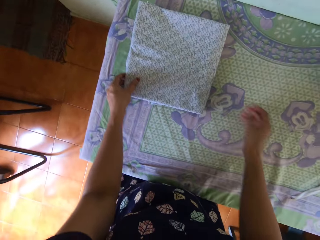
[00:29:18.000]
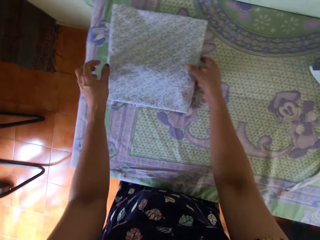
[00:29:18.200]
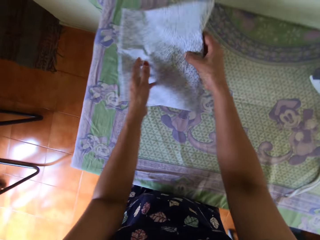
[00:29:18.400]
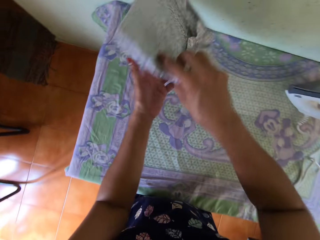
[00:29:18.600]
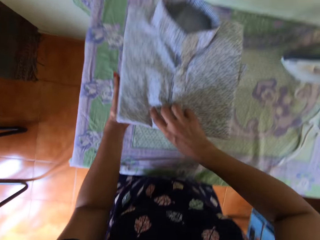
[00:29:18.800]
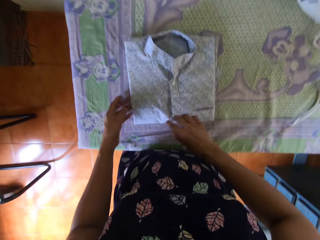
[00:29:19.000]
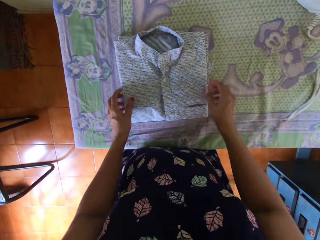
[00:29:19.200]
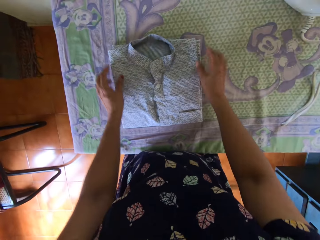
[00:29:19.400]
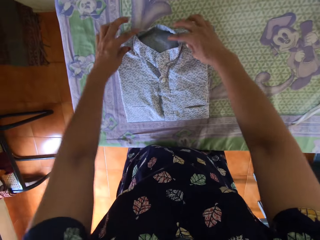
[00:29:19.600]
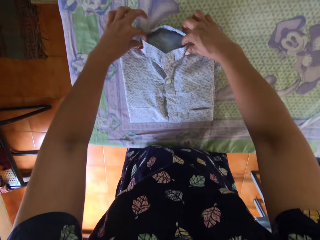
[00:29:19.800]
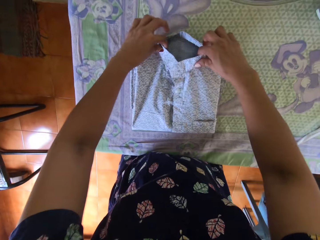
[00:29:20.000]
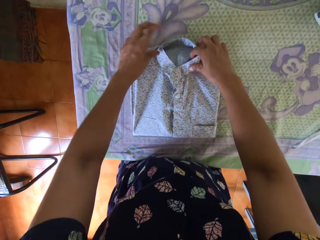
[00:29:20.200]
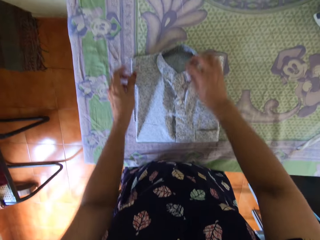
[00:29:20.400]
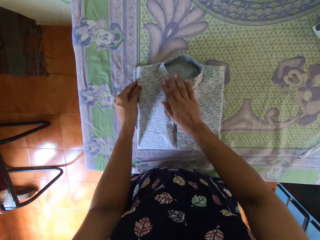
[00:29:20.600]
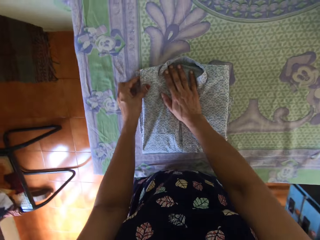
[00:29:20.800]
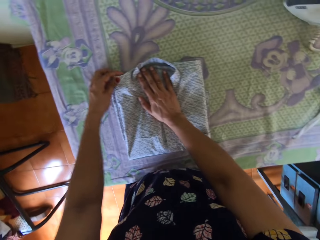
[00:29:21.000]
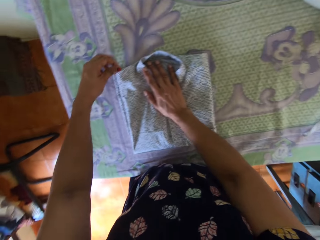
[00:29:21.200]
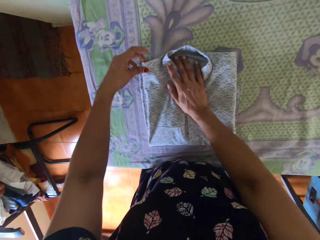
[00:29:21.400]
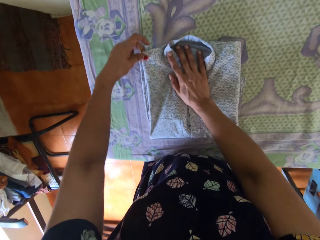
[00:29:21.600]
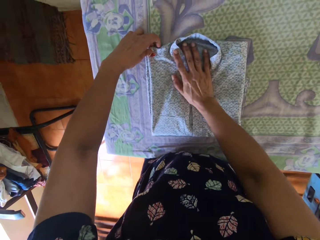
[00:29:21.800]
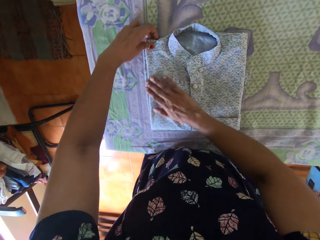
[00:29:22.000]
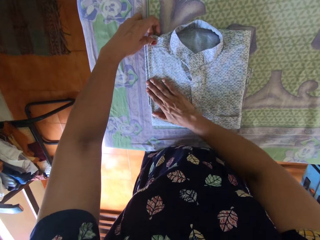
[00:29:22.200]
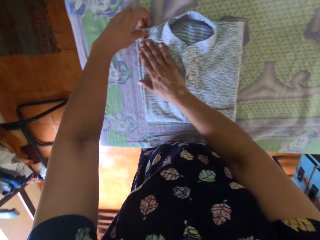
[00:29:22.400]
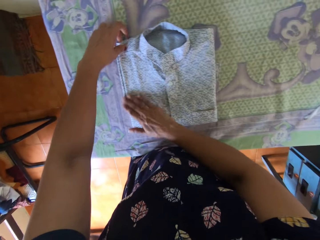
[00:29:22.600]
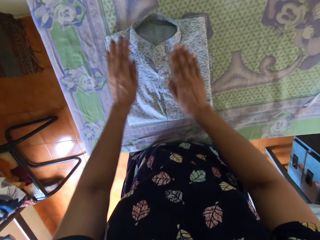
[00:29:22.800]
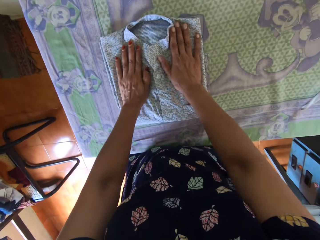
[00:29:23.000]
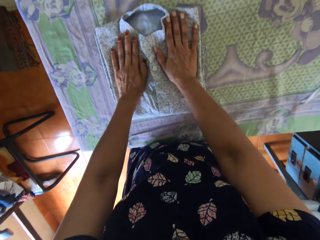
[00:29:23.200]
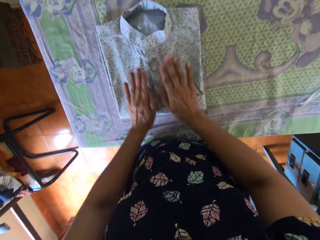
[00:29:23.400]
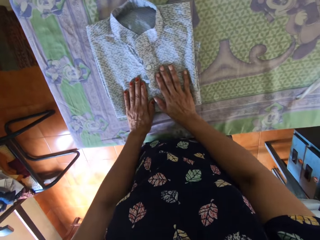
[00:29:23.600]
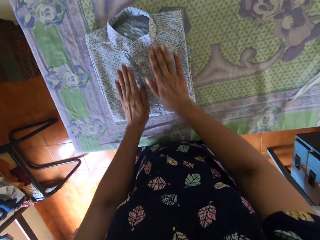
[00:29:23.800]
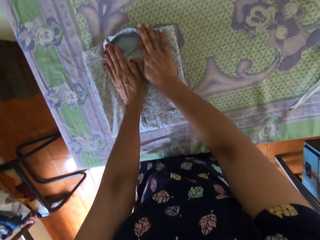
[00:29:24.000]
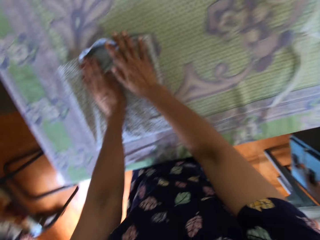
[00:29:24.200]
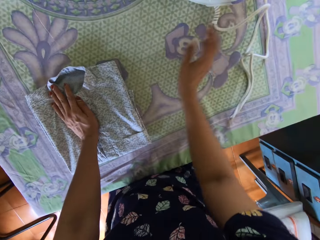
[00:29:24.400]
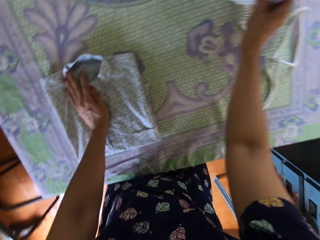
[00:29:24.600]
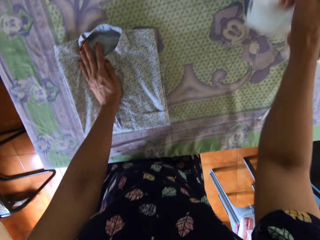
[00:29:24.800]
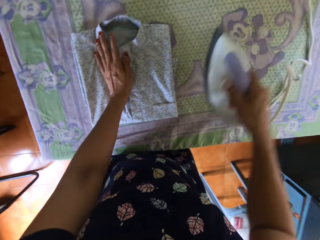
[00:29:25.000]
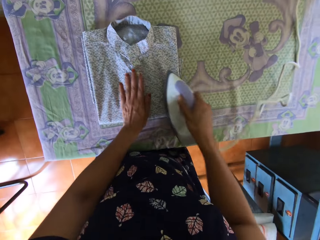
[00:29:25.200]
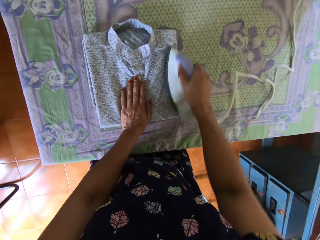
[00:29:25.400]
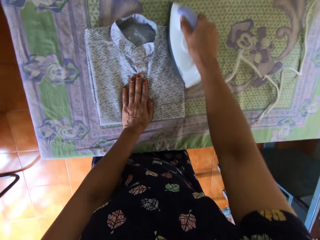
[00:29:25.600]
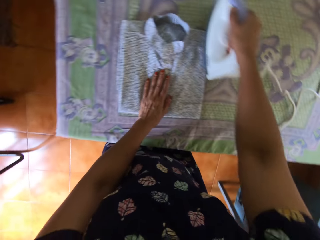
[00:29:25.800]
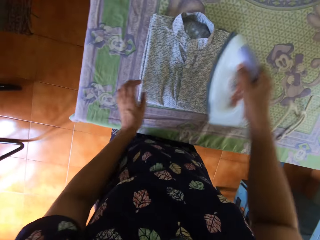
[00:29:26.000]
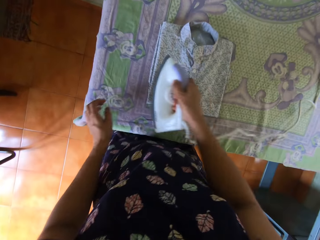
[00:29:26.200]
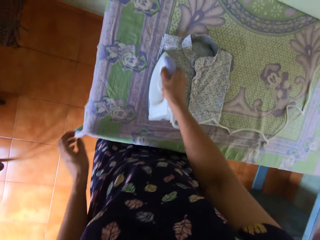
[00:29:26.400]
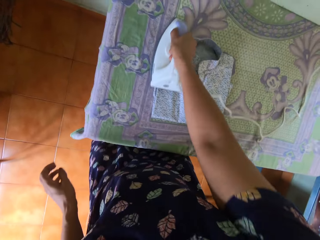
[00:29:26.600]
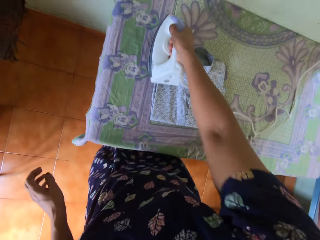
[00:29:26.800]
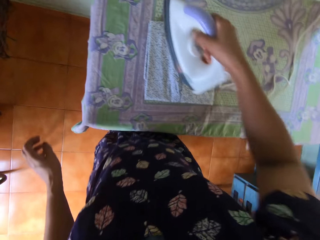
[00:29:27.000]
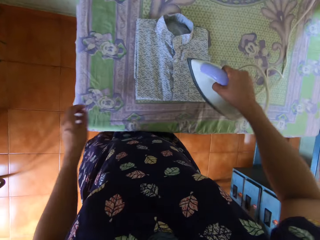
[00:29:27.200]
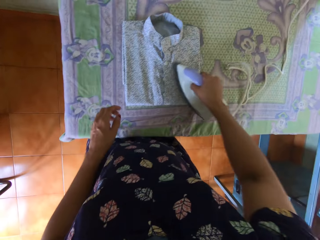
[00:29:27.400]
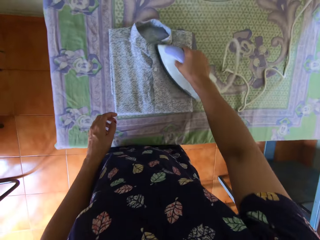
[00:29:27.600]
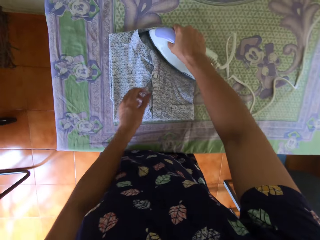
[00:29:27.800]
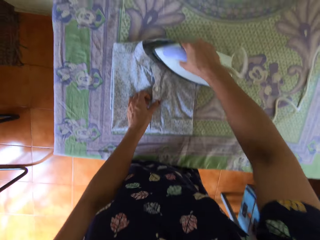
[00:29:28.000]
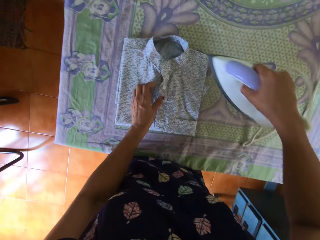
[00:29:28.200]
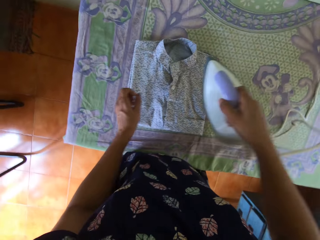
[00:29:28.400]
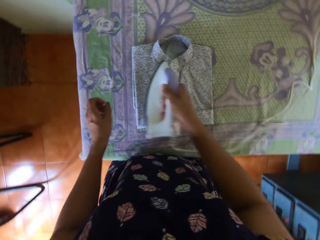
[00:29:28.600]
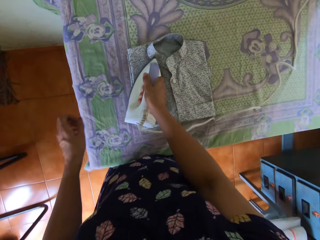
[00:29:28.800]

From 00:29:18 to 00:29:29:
The camera wearer turns over the shirt with both of her hands on the first table. She holds the shirt. She puts the shirt on the table. She adjusts a part of the shirt with both hands on the first table. She straightens the shirt. She lifts the iron from the first table with her right hand. She holds the iron. She irons the shirt with the iron in her right hand on the first table.

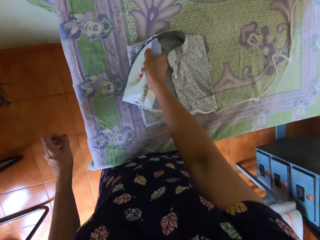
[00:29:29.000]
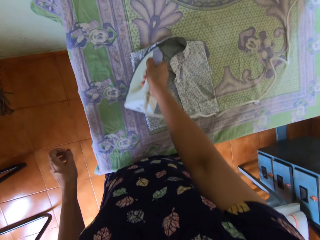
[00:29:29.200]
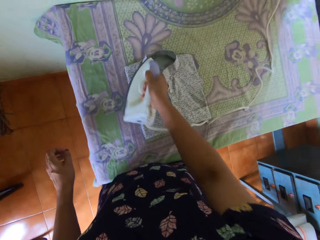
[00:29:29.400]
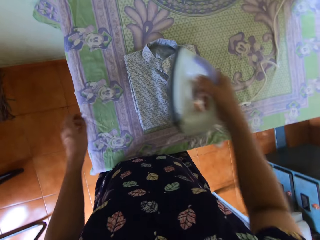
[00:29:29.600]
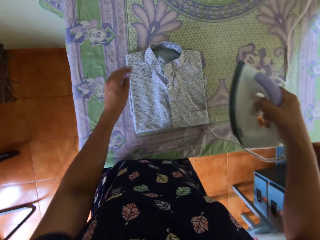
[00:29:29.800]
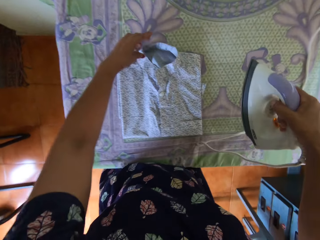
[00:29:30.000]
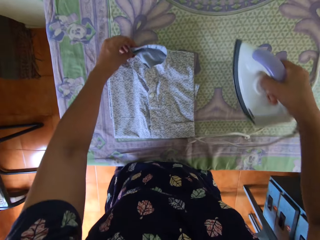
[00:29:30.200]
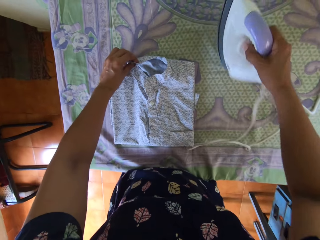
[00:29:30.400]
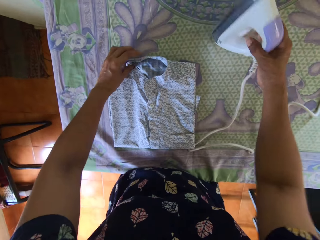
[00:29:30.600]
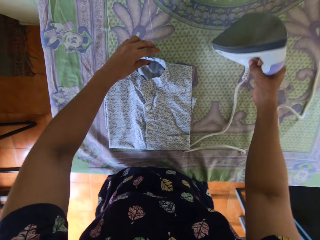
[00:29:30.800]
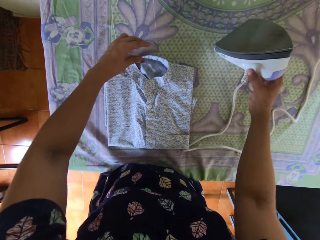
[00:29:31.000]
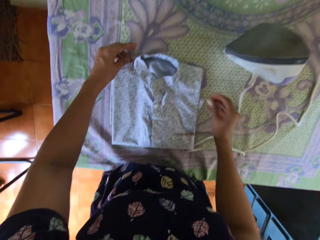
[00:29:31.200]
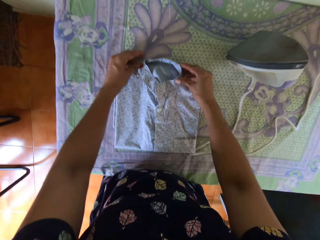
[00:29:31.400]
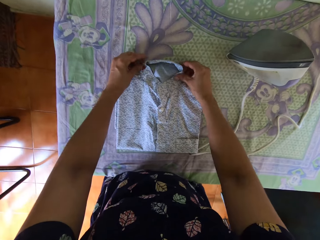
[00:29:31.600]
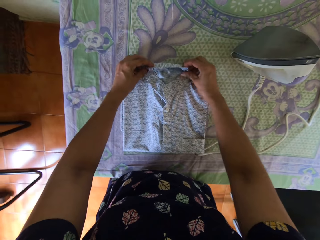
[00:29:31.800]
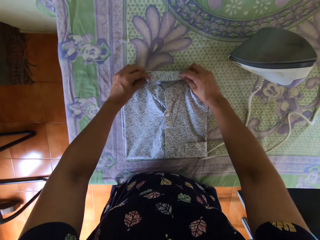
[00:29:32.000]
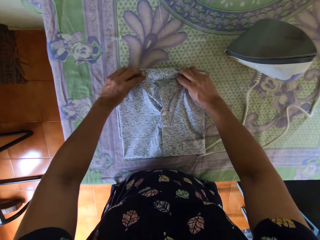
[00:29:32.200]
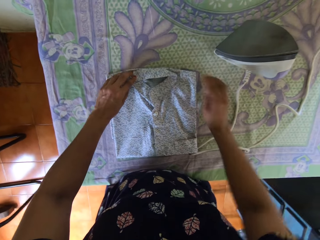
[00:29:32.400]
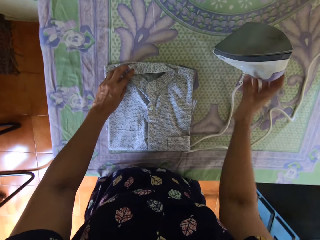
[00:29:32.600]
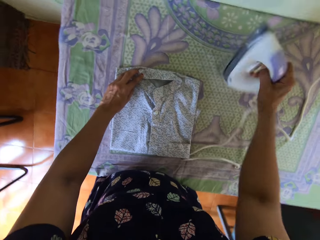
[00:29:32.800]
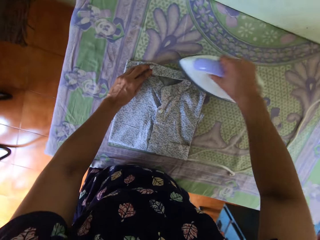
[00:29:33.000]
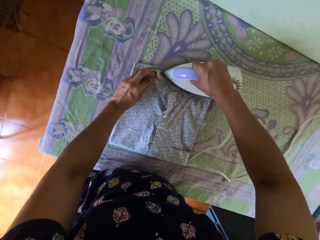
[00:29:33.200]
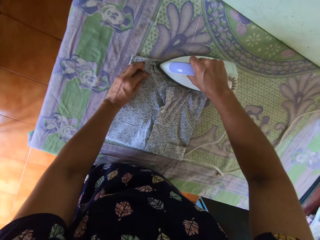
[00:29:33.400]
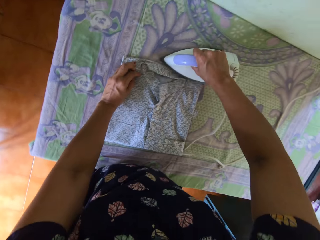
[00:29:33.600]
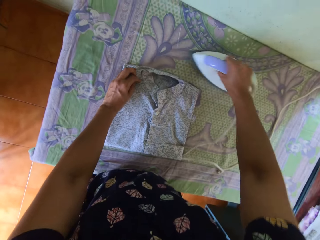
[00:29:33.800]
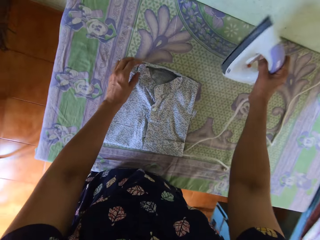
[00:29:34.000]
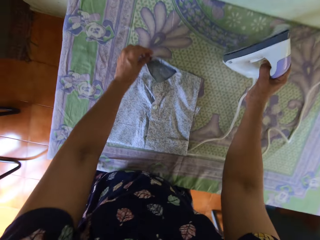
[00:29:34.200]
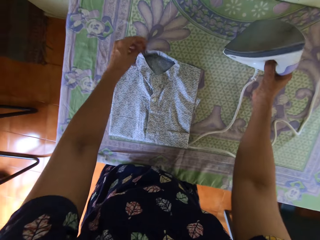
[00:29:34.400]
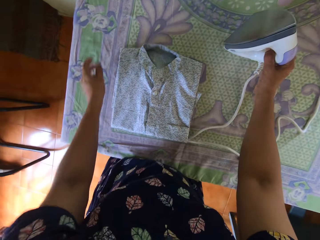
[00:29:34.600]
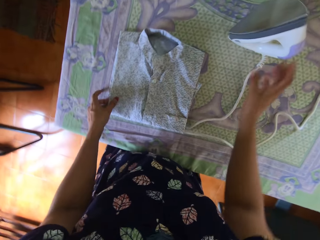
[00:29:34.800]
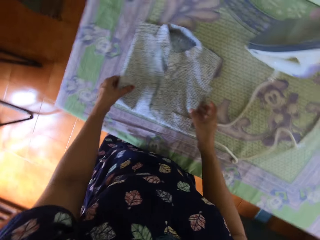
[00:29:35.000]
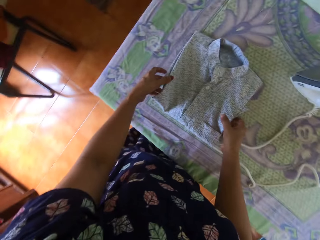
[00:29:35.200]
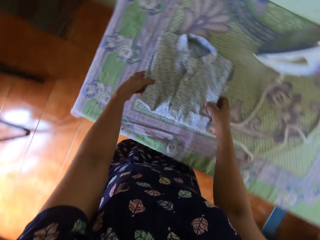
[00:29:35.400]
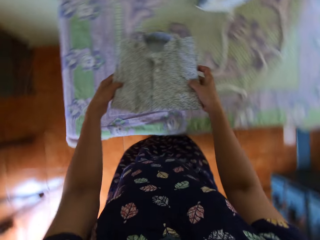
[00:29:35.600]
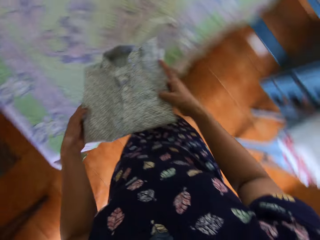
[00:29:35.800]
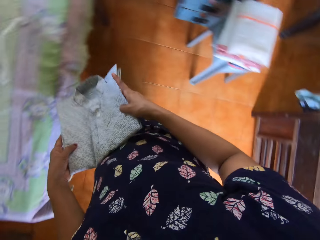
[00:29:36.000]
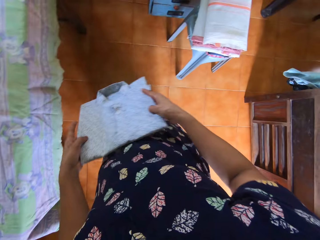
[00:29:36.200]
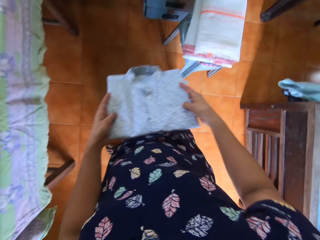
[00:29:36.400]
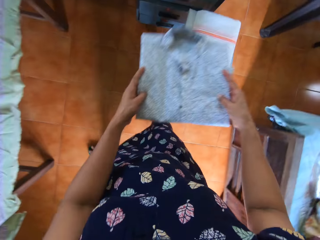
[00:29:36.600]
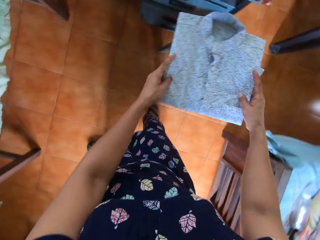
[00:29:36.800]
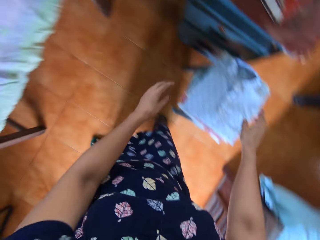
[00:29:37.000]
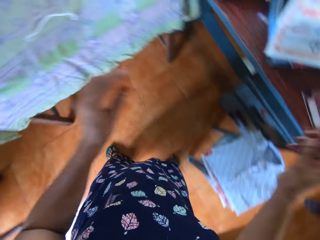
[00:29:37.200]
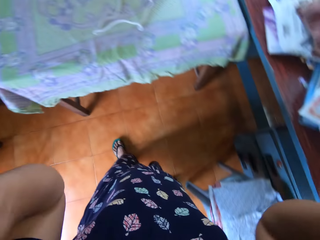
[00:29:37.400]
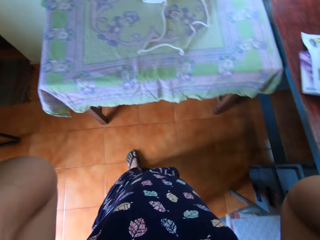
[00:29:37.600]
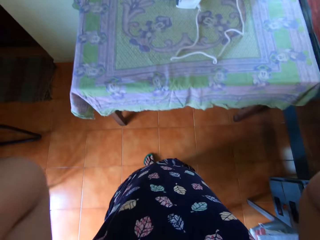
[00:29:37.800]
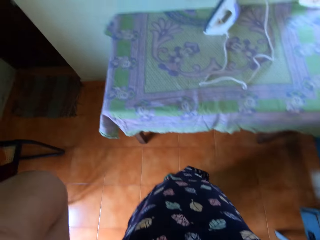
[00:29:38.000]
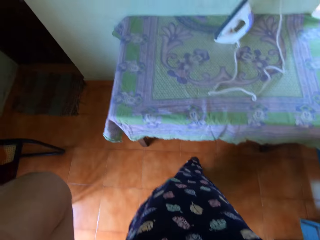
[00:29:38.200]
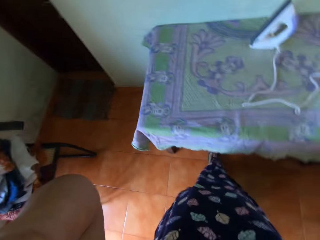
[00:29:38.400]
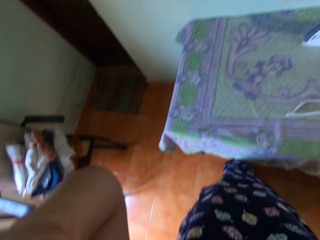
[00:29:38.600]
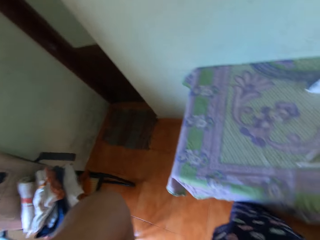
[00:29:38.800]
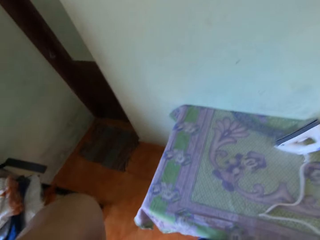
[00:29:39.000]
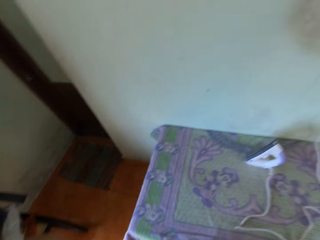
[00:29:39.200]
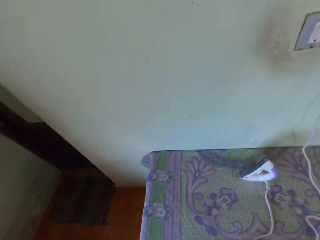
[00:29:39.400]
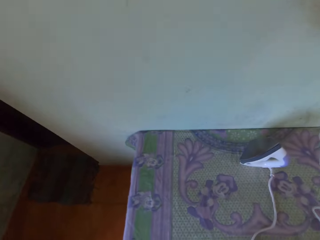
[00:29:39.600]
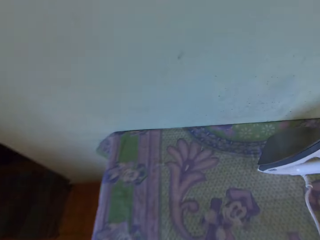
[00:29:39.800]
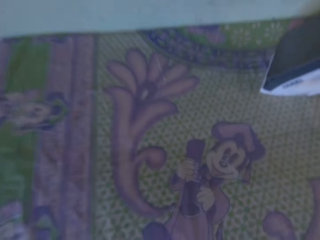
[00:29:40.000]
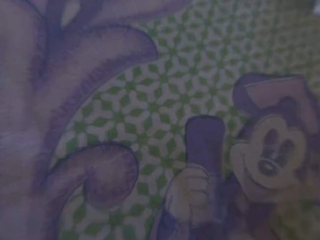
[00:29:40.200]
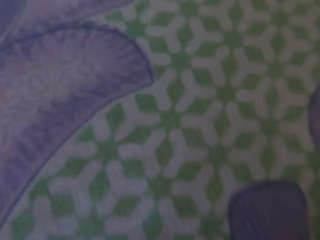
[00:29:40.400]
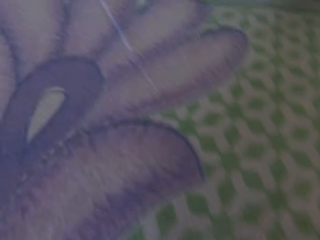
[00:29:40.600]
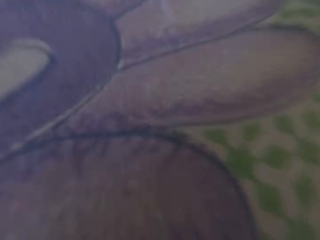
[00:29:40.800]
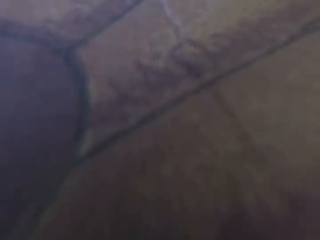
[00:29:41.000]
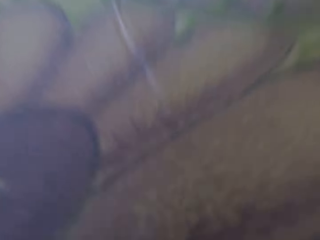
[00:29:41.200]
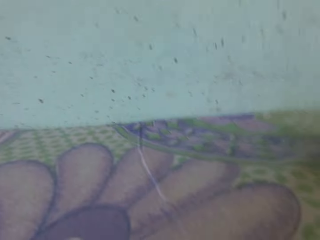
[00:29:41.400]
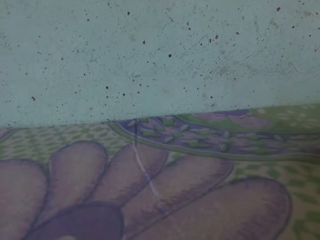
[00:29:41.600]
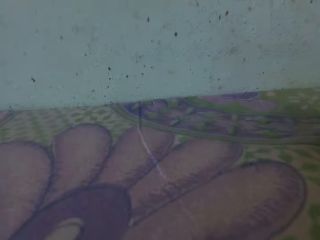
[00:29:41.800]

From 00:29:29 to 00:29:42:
The camera wearer adjusts the shirt with her left hand on the first table. She drops the iron on the first table with her right hand. She adjusts another part of the shirt with both hands on the first table. She folds the shirt. She lifts the iron from the first table with her right hand. She holds the iron. She irons the shirt with the iron in her right hand on the first table. She puts the iron on the table. She adjusts another part of the shirt with both hands on the first table. She picks up the shirt. She holds the shirt. She places the shirt on the stack of clothes on the plastic stool with both hands. She touches the head gear on her head with both of her hands. She lifts the hands. She places the head gear on the first table with both of her hands. She looks at the table.
